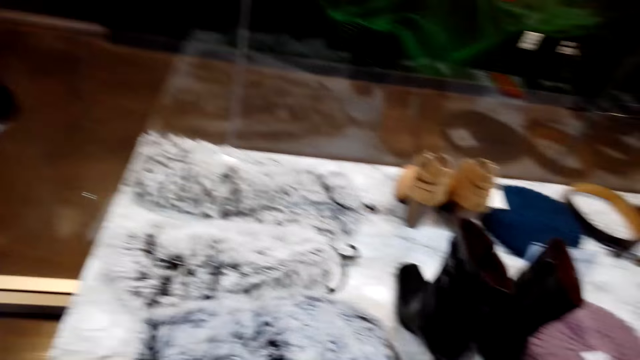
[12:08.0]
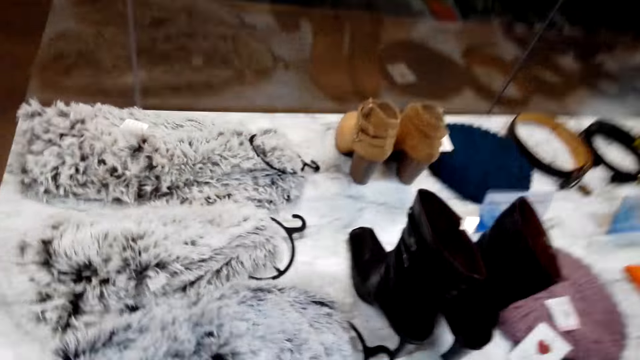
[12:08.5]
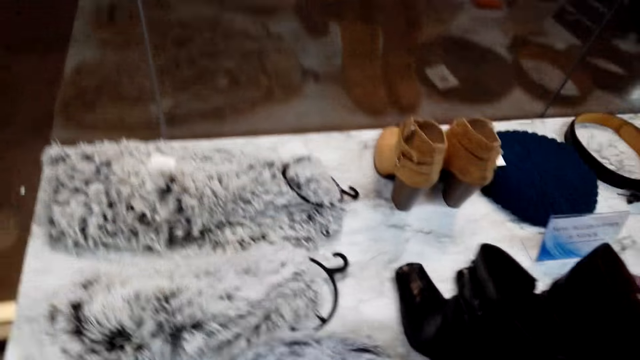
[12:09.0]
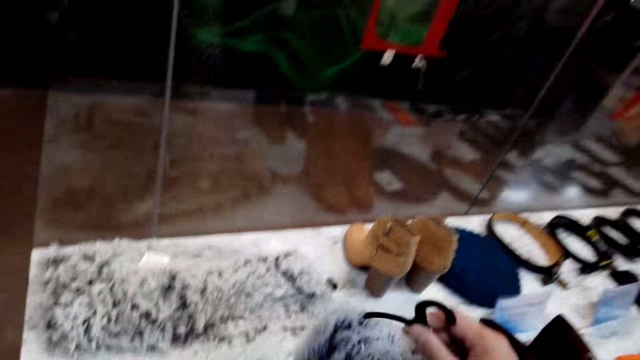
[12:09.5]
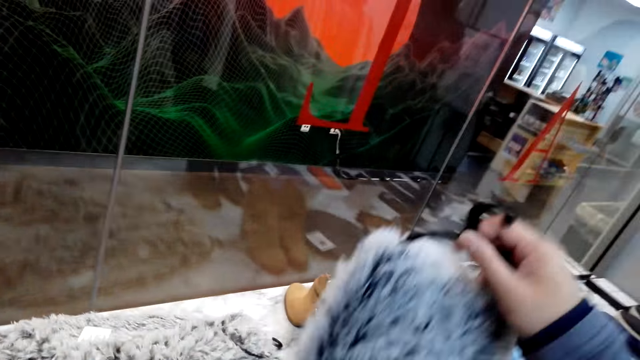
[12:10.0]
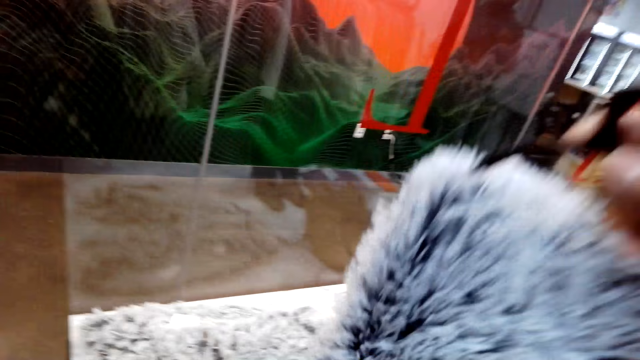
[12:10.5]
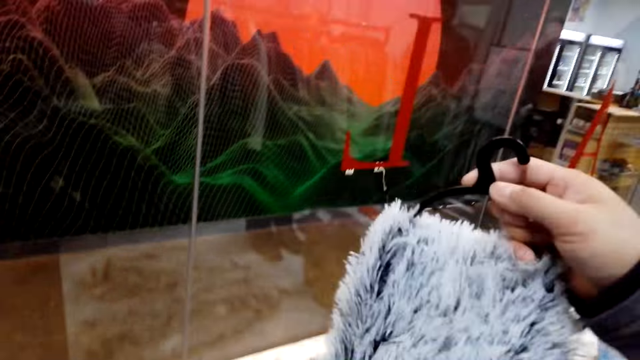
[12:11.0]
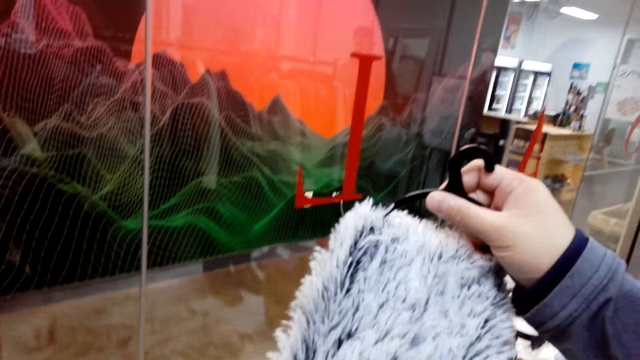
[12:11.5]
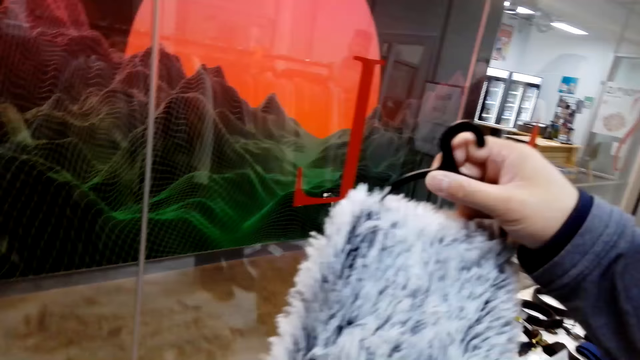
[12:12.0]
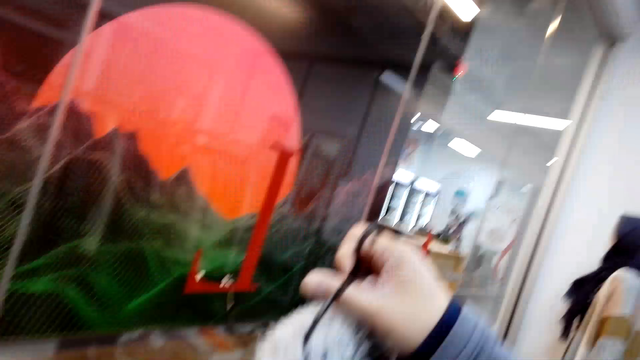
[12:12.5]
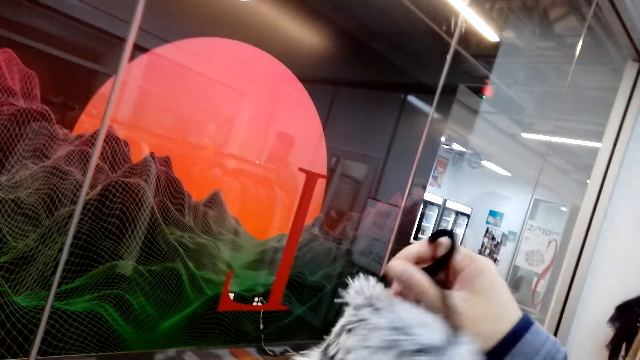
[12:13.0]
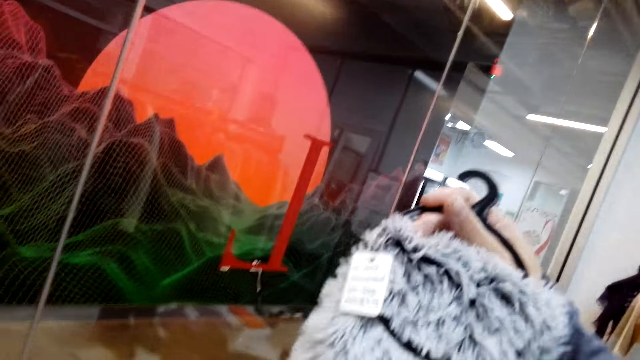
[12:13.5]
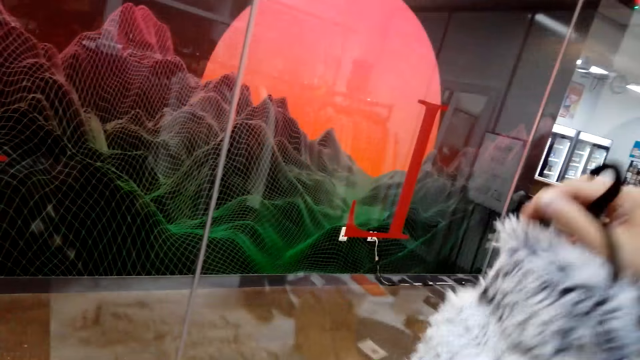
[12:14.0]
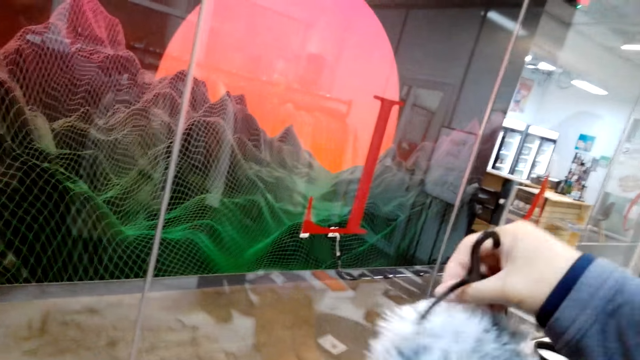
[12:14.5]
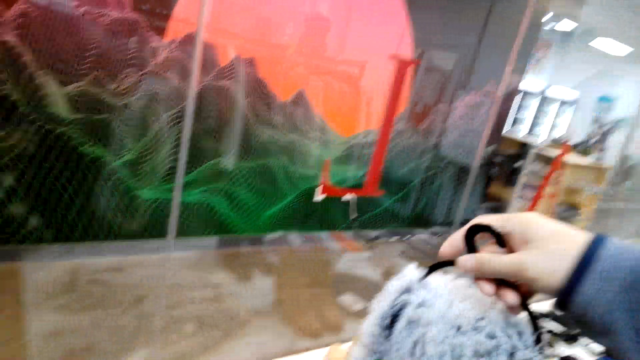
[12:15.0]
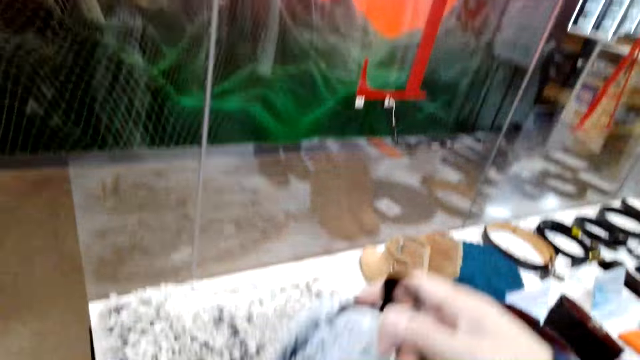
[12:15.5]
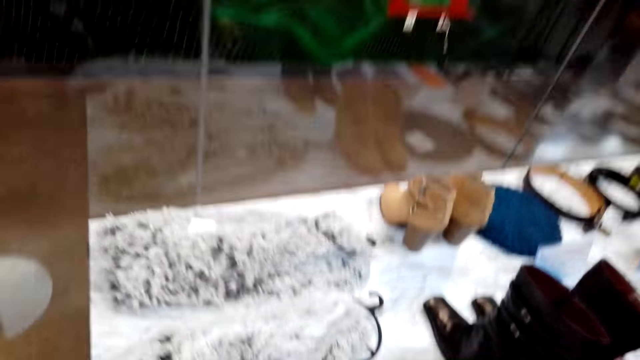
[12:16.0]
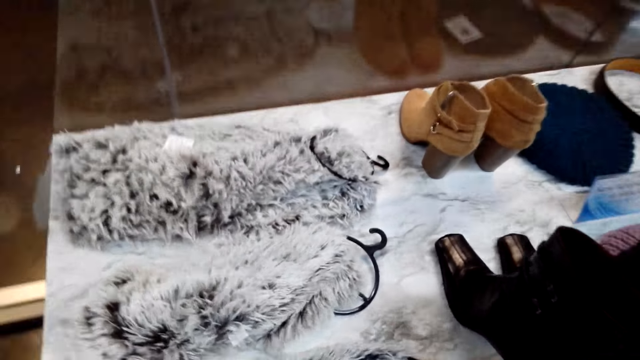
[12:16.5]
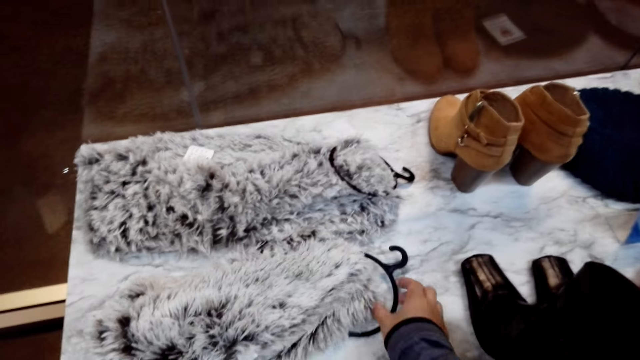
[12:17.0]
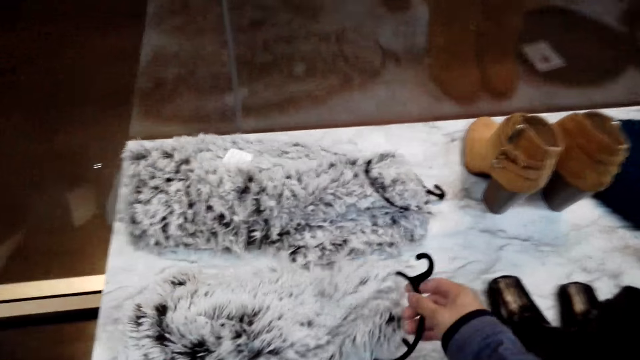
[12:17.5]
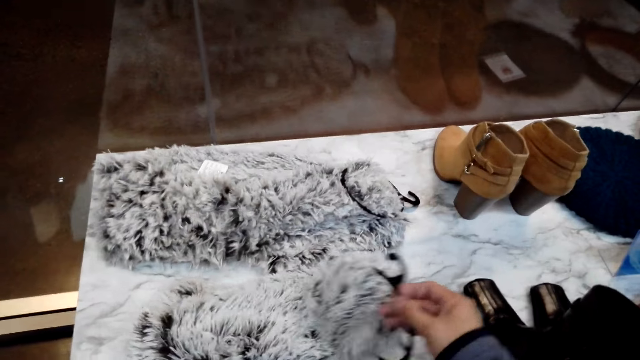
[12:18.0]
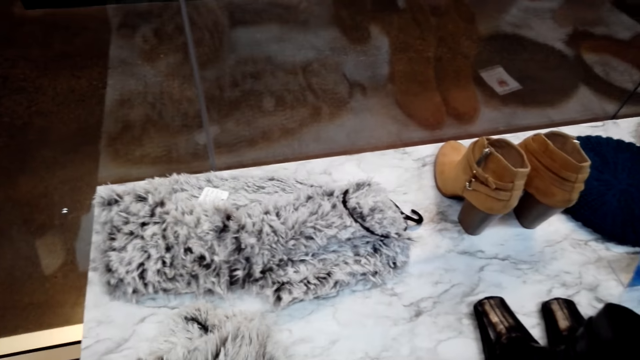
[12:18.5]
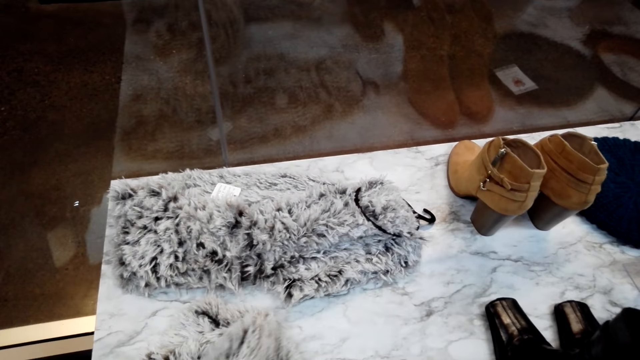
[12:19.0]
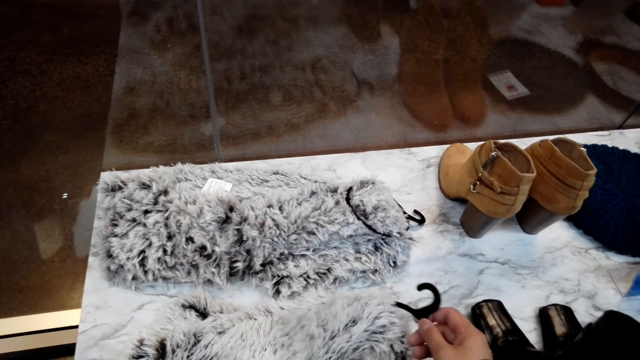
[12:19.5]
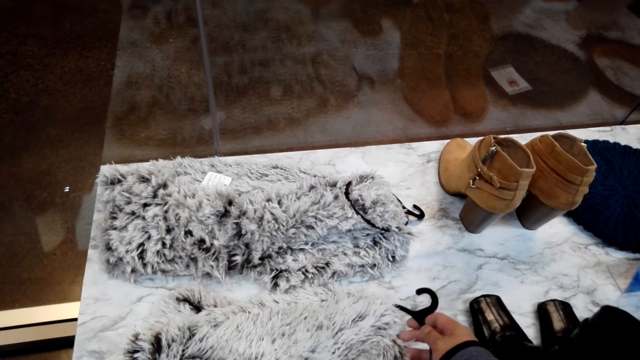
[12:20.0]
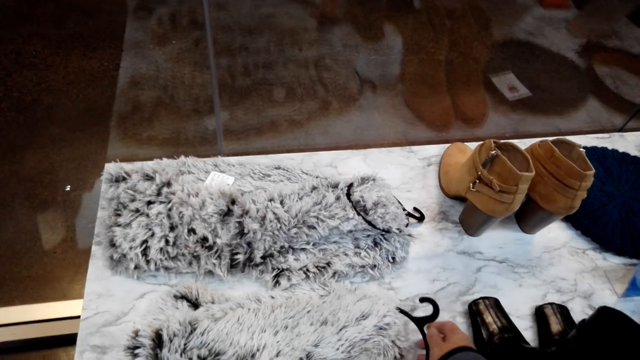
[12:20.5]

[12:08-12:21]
The camera wearer picks a scarf on the table. They drop the scarf on the table. They turn the scarf on the table.

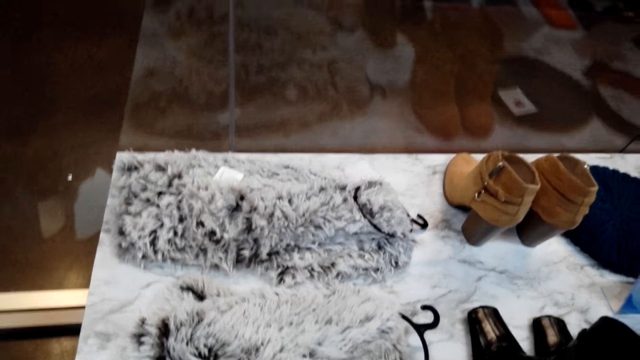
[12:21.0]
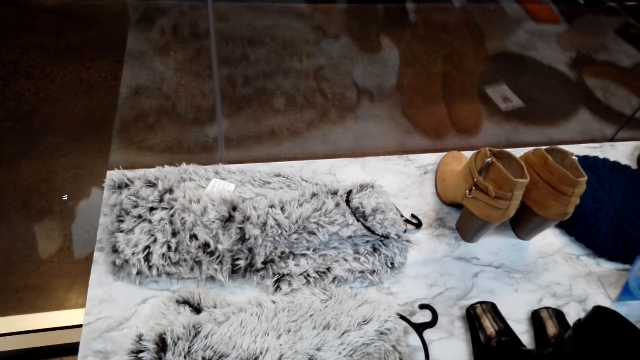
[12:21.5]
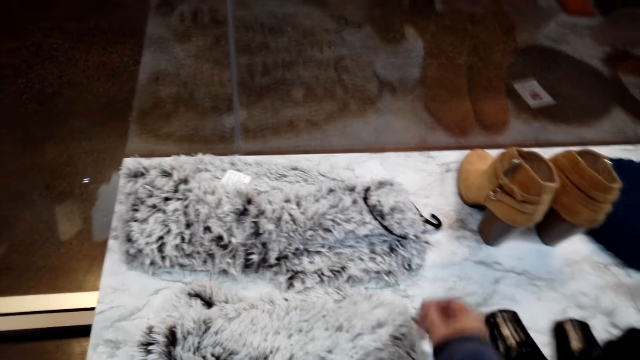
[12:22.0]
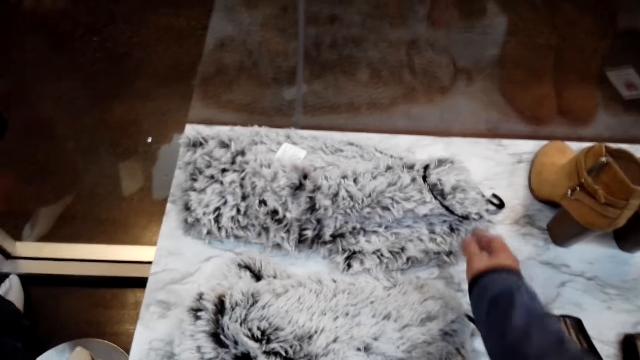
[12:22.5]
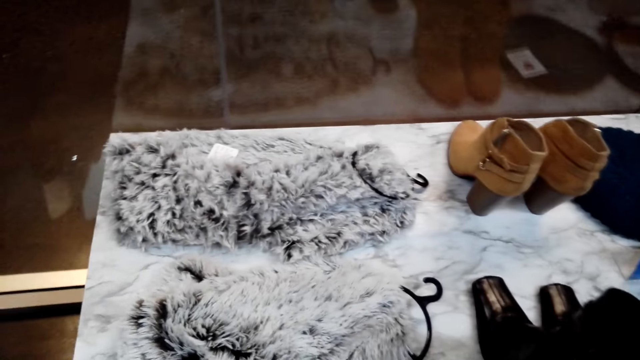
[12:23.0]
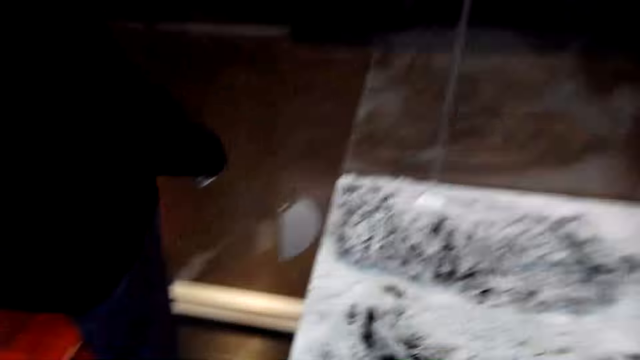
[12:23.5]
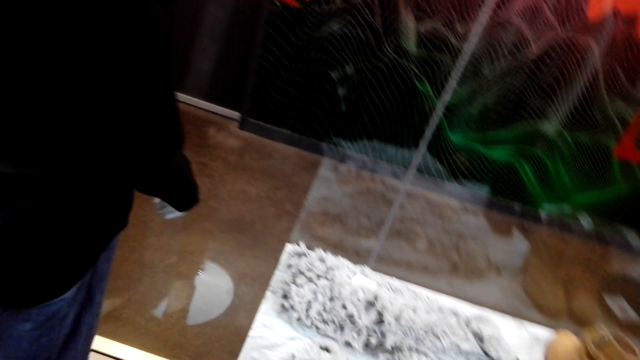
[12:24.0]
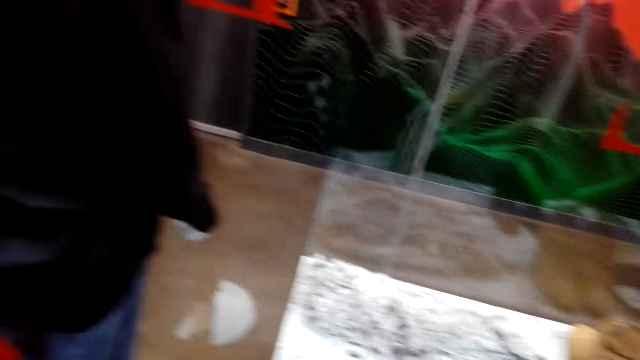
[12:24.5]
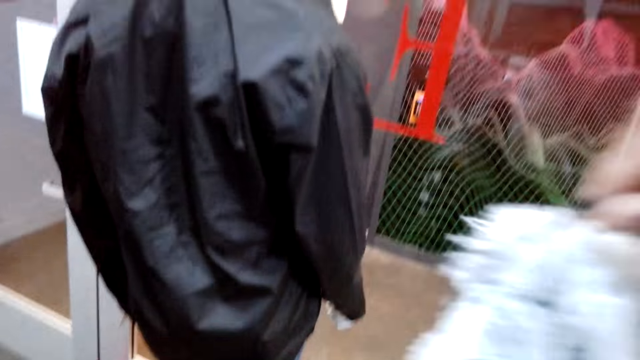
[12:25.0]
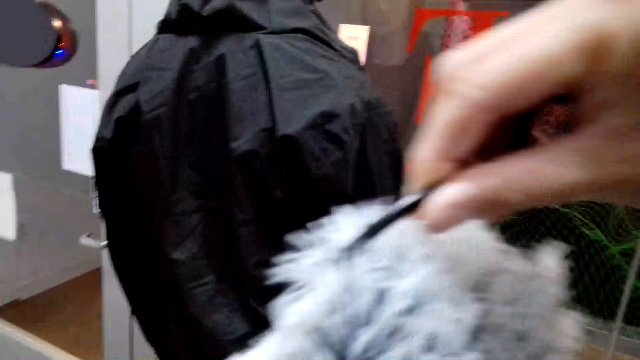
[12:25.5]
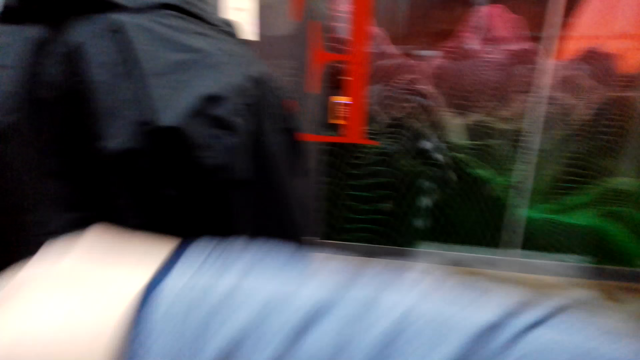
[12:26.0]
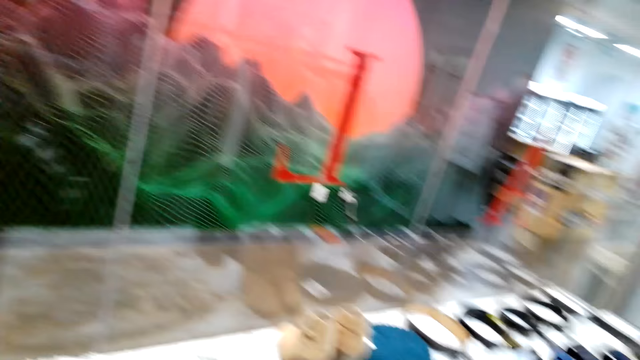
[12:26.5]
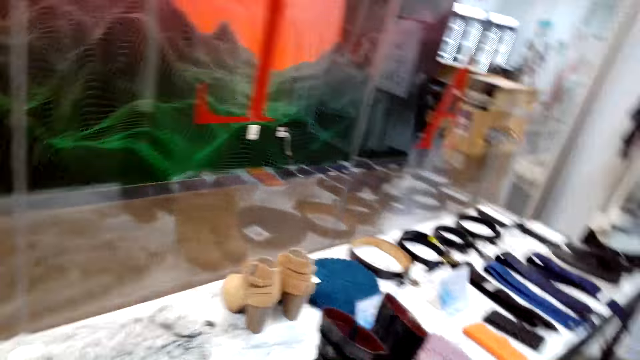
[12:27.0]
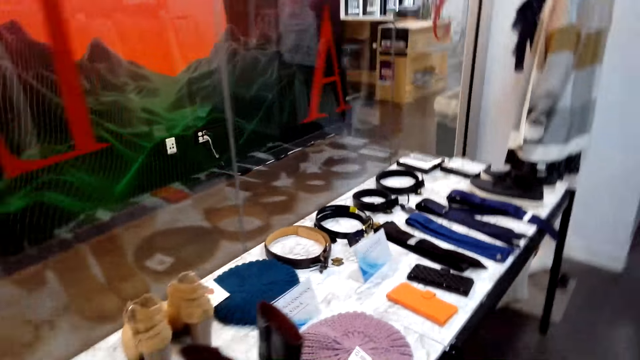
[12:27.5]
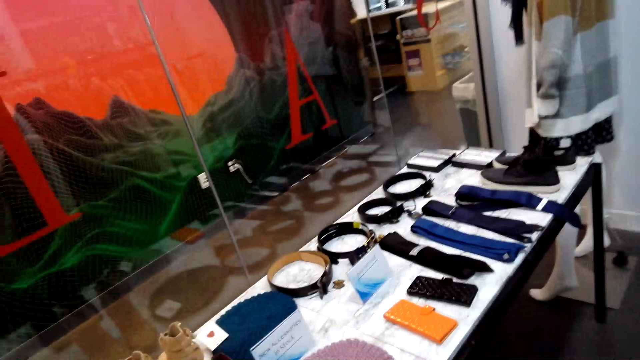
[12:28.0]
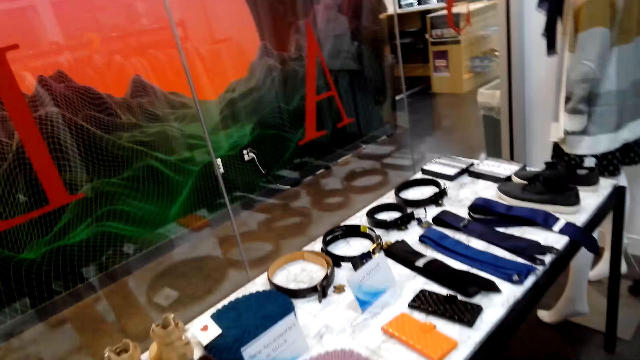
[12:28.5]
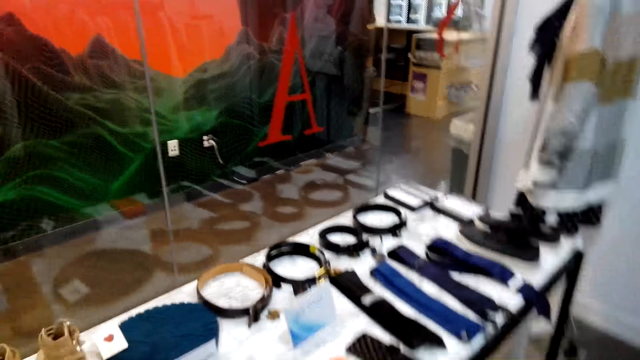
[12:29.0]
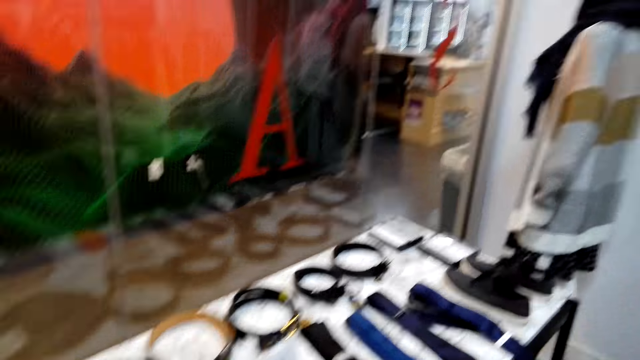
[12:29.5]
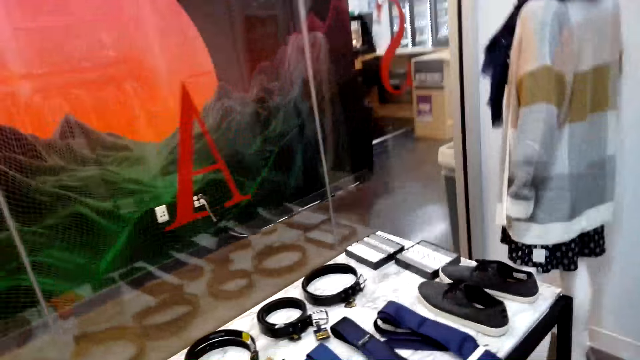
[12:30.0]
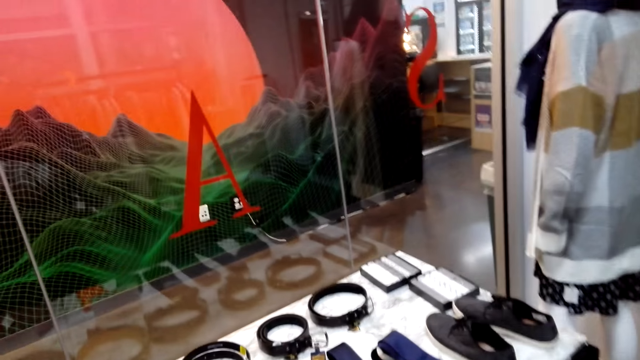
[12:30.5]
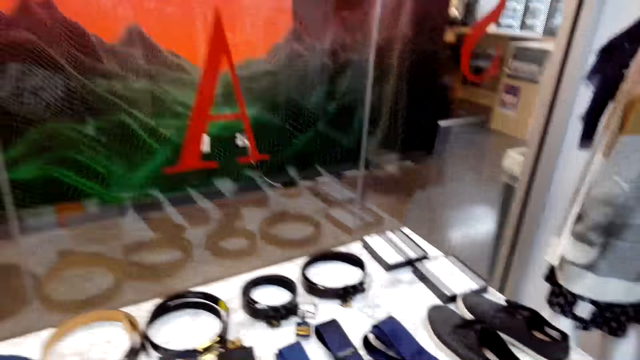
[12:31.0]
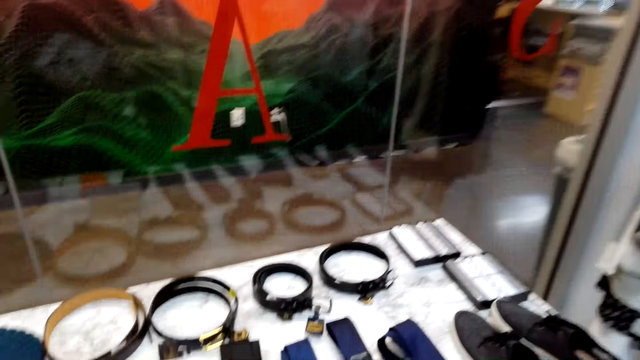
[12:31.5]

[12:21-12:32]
The camera wearer checks on the scarfs. They move a scarf on the table. They lift the scarf. They place the scarf on the table.
